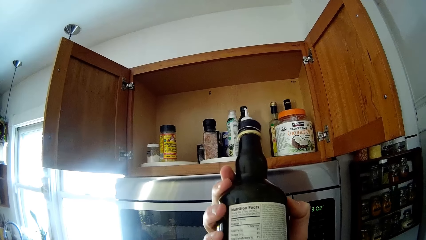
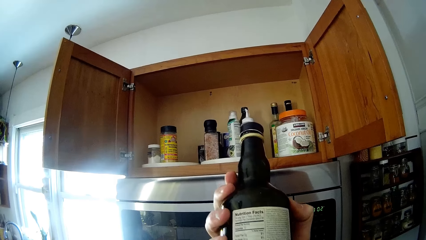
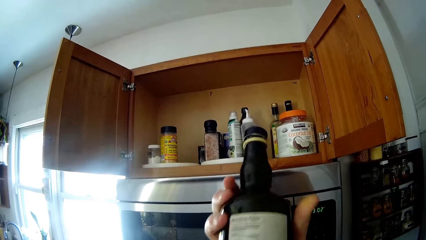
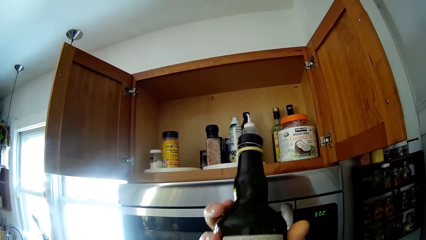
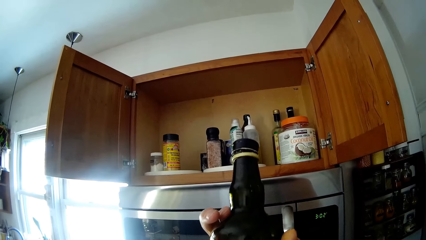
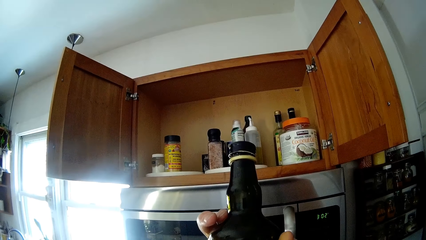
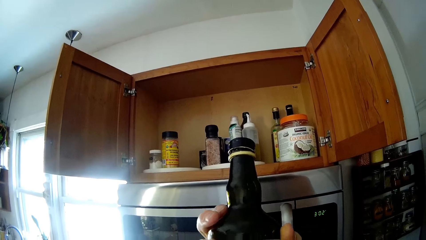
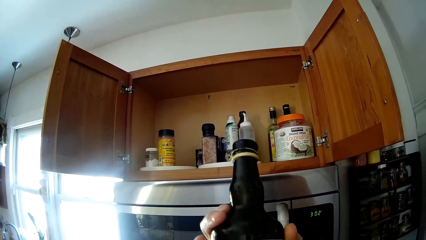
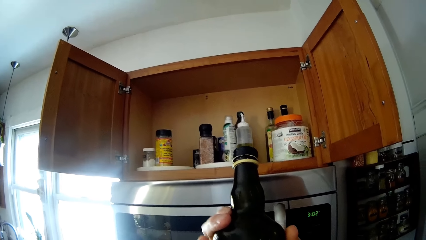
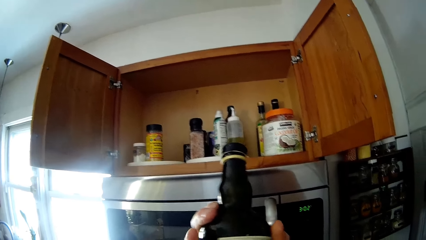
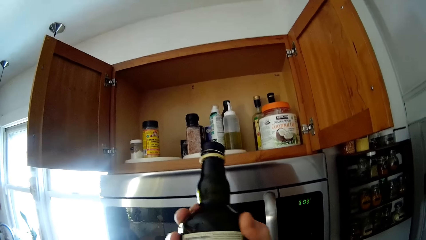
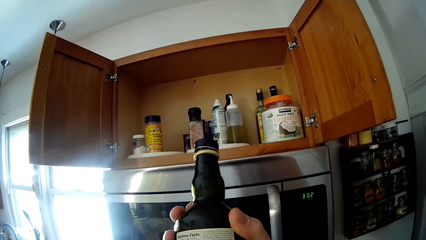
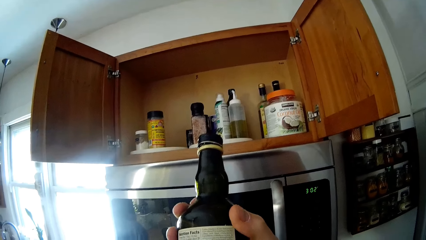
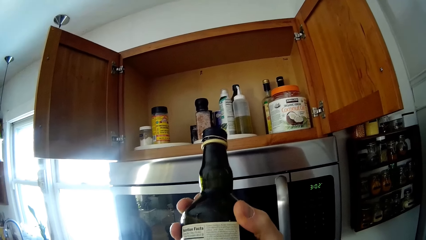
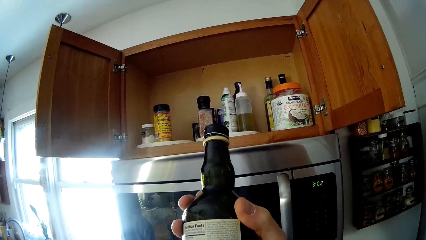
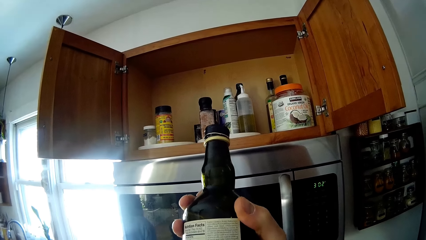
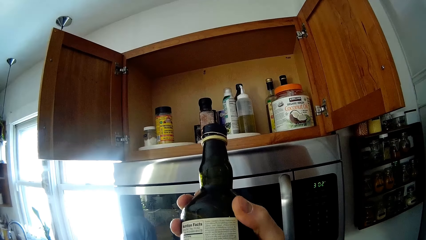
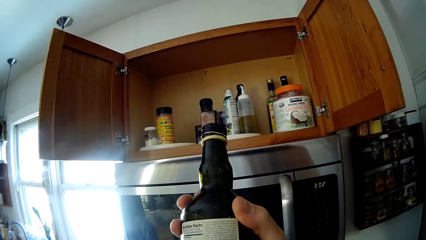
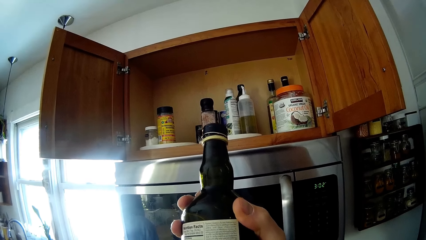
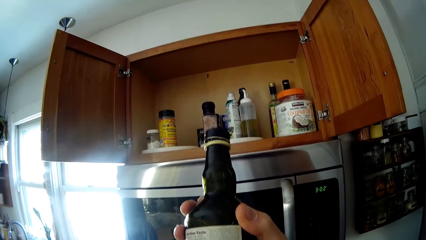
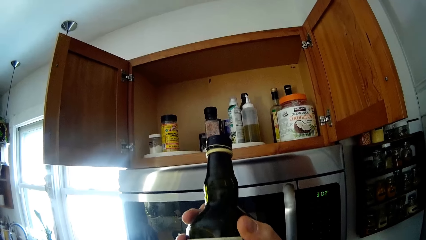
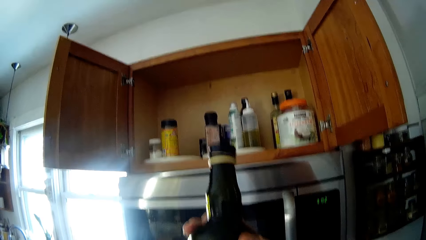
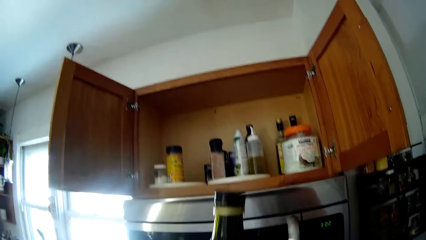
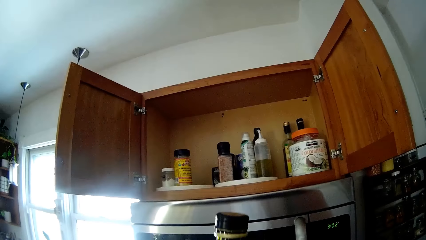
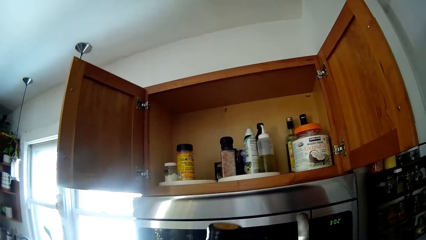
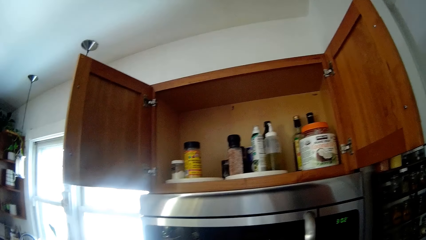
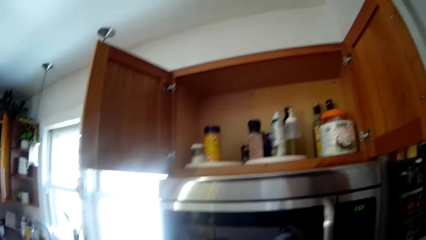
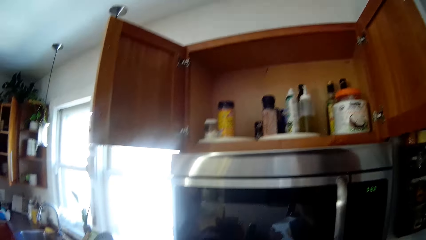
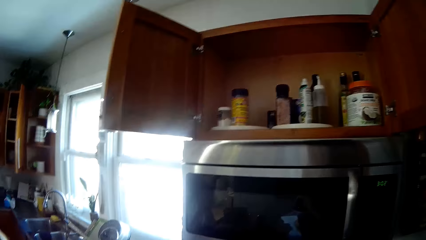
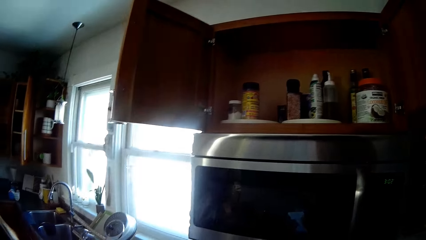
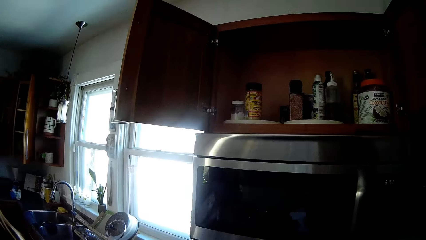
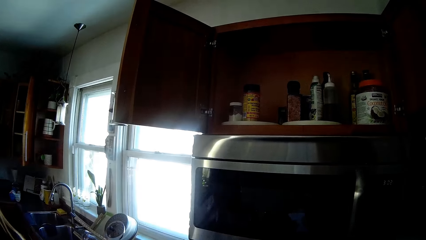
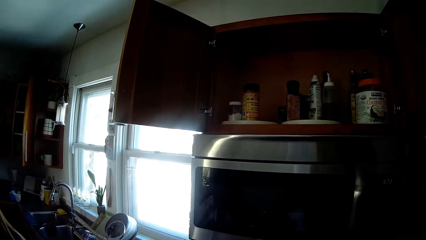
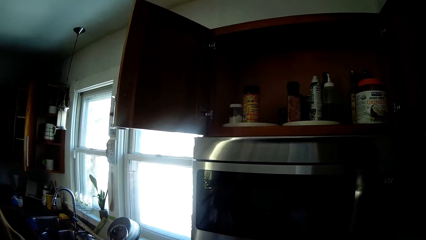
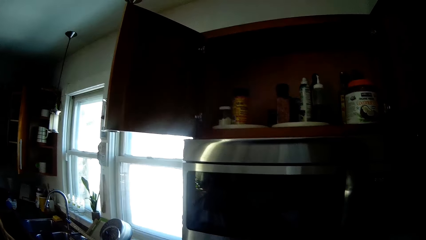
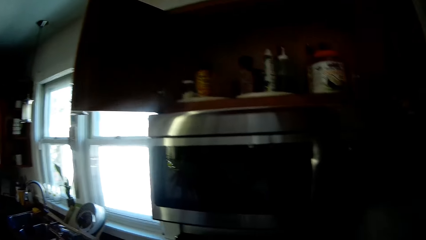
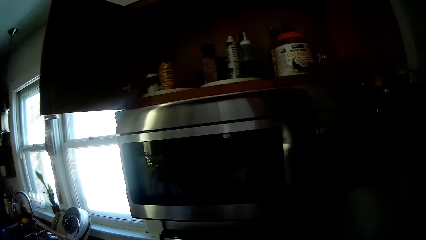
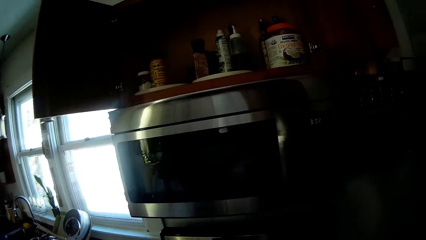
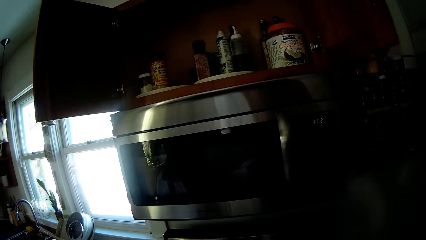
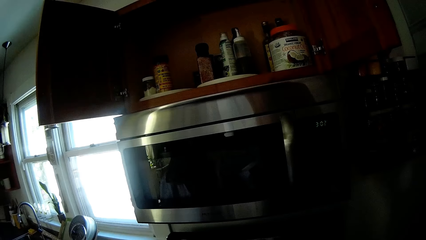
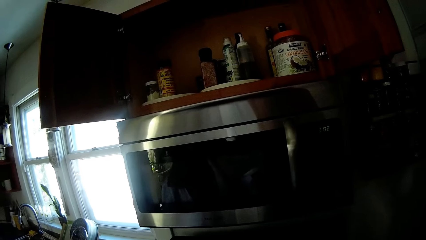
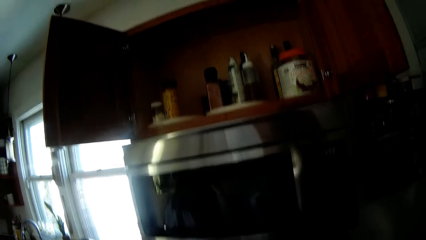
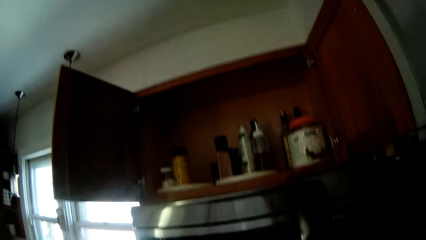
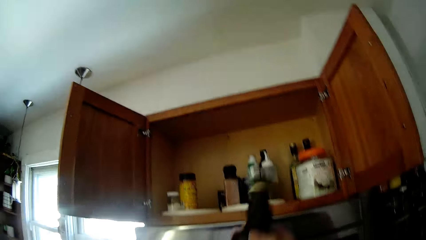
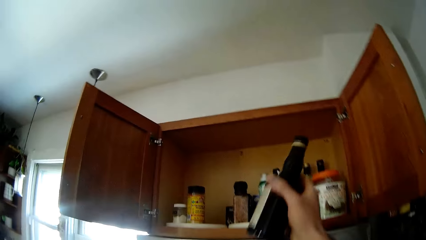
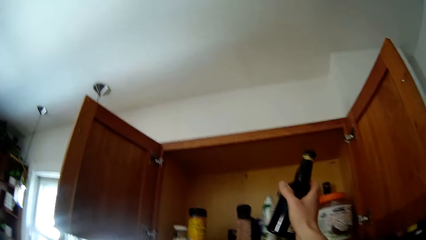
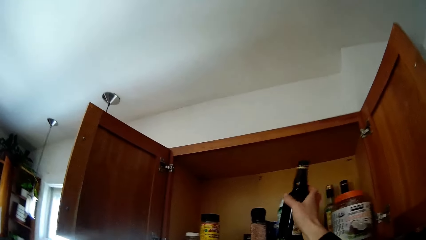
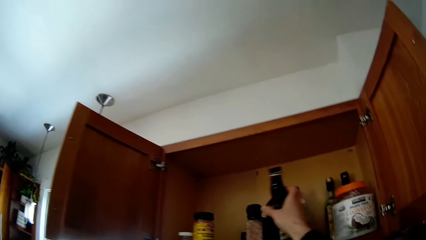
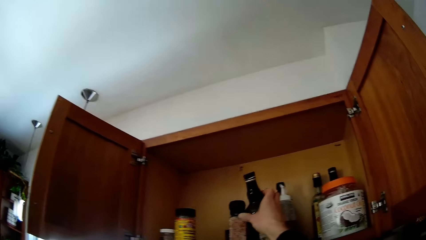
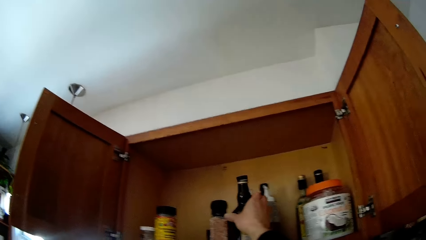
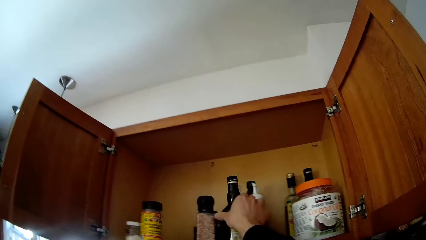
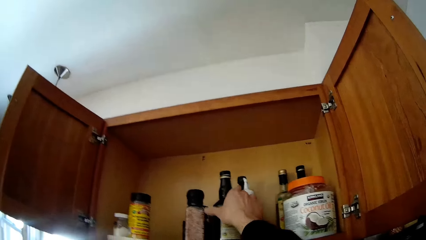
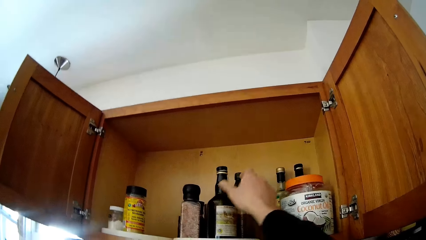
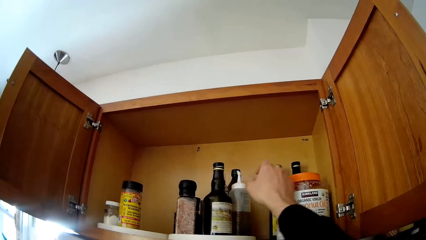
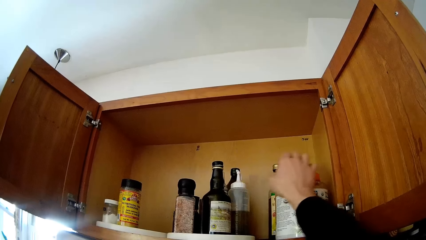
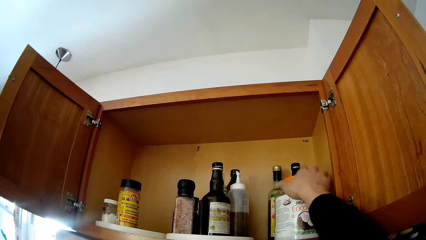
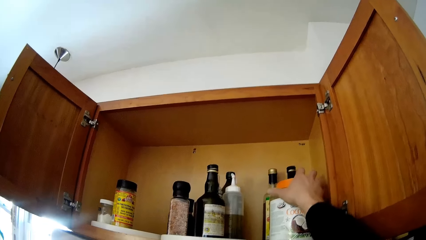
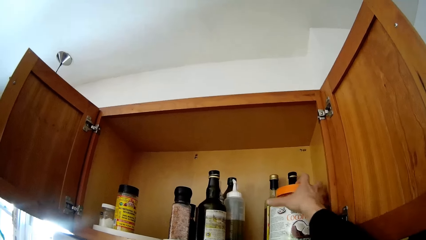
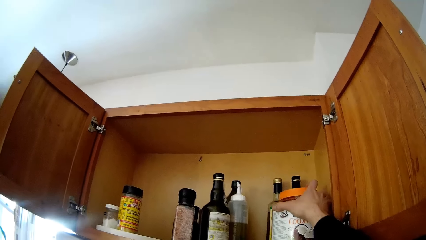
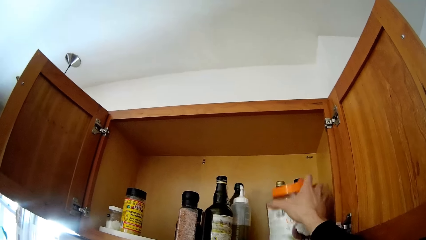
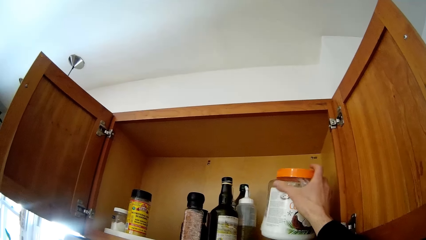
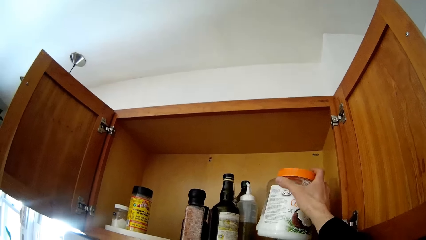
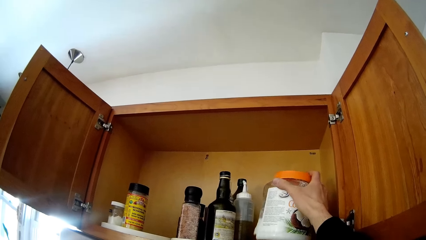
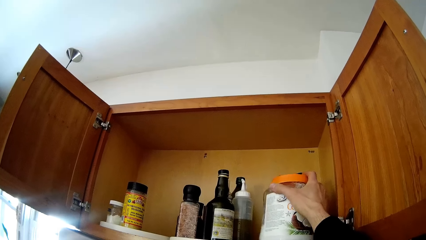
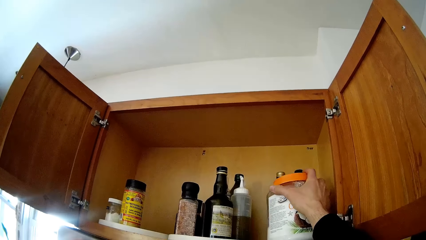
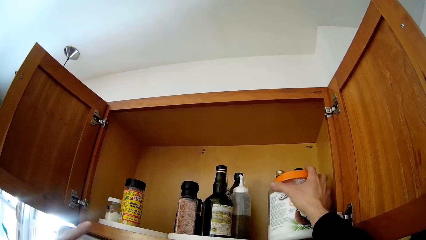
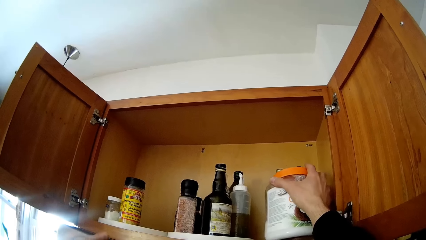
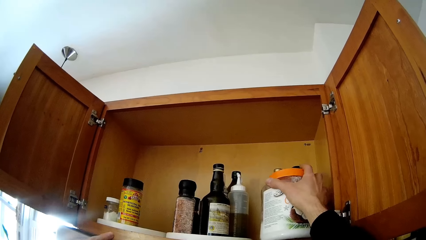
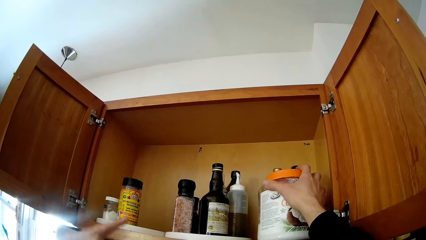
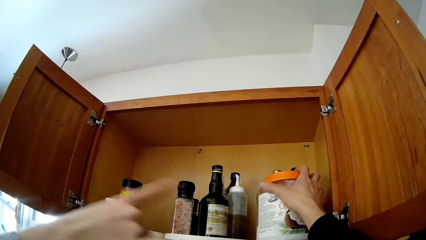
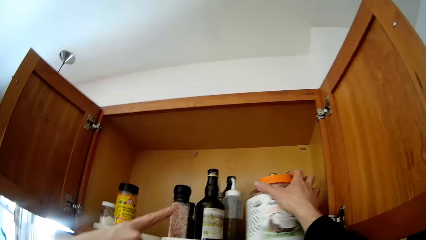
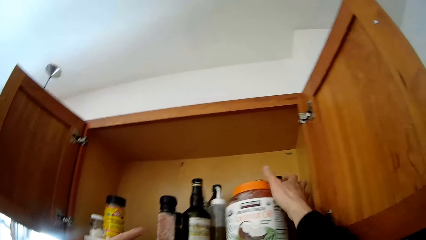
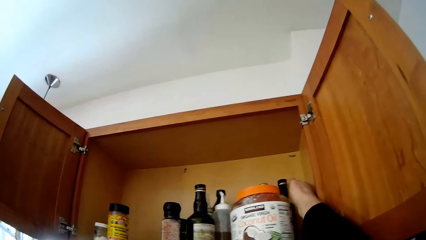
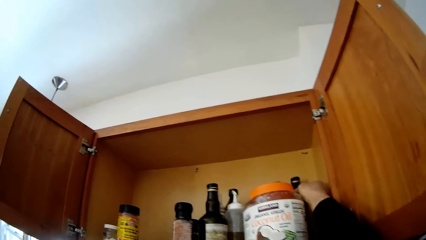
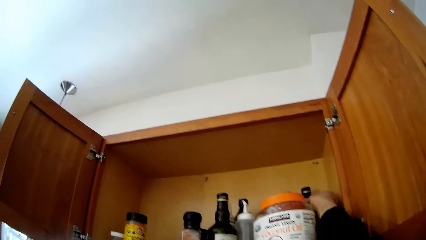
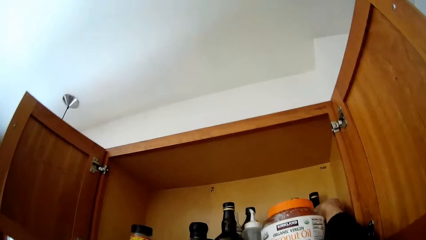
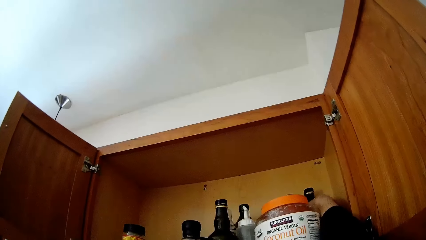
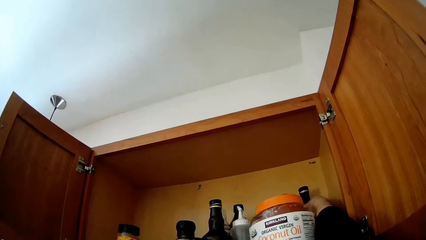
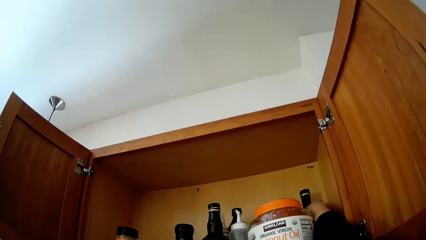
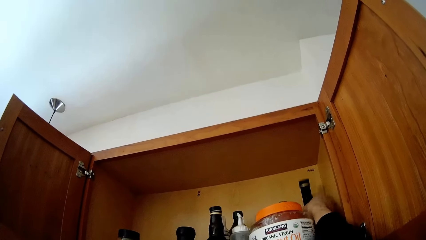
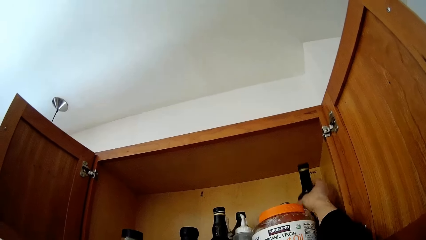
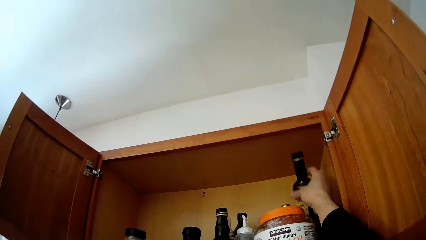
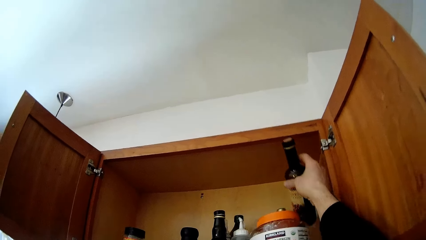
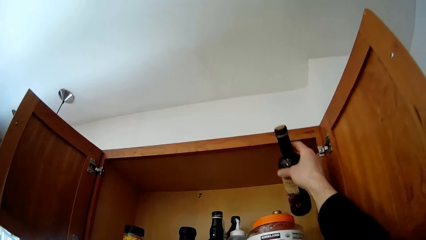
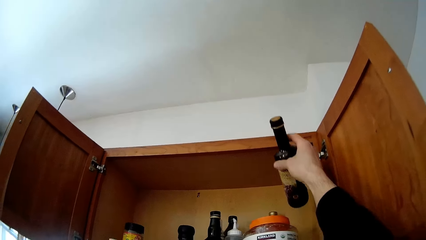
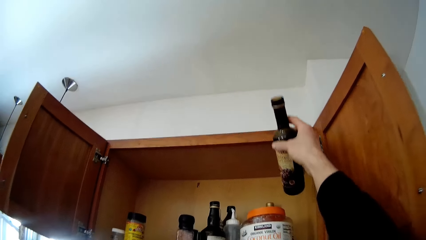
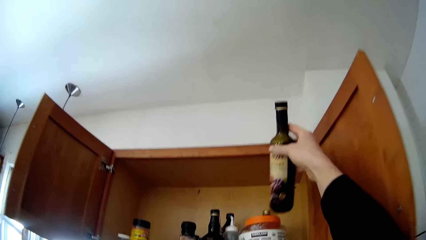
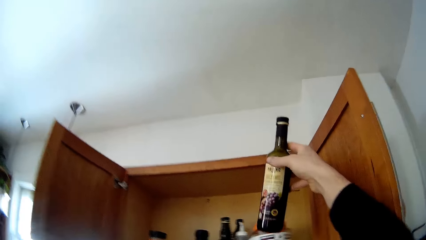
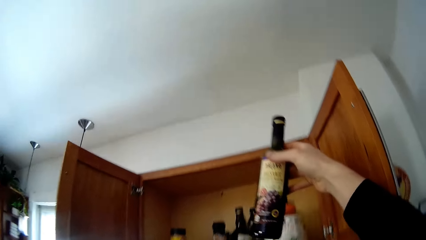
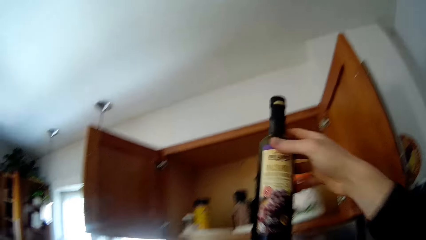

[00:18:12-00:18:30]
The camera wearer looks around. A woman talks to the camera wearer. The camera wearer places the bottle of seasoning in the cabinet with his right hand. He picks up a container. He holds the jar of coconut oil with his right hand. He drops the container. He picks up a bottle of seasoning from the cabinet with his right hand.
